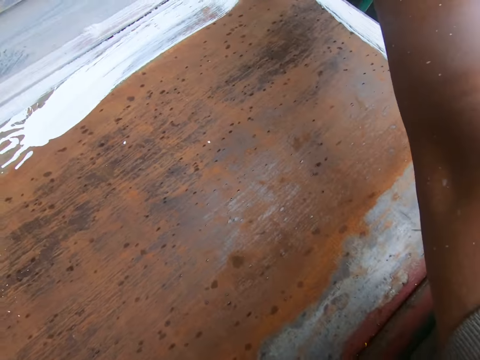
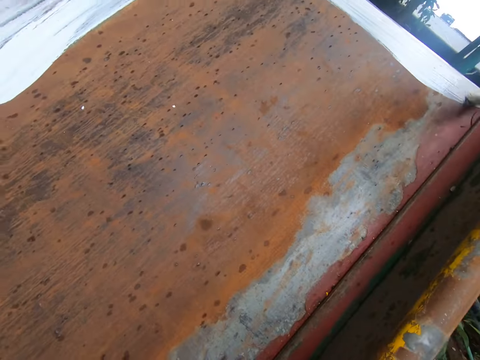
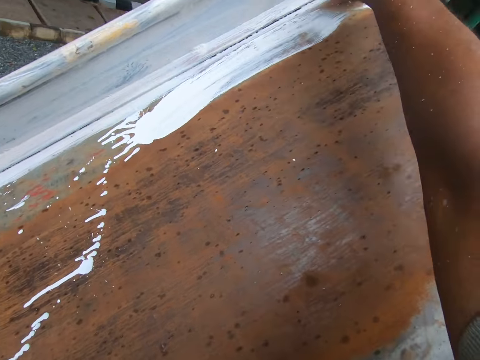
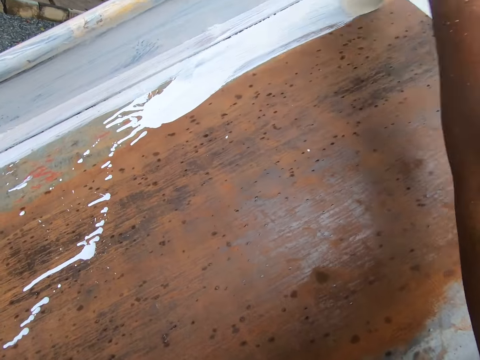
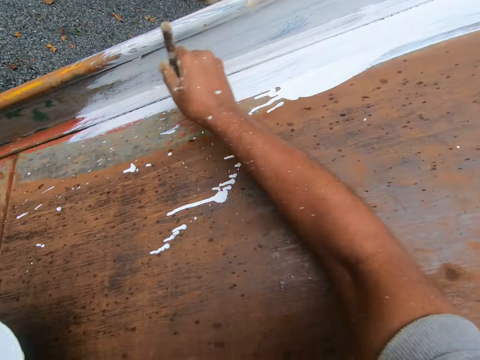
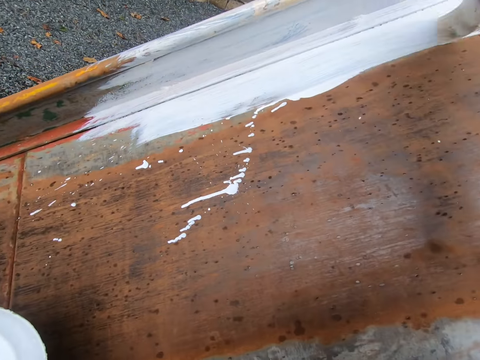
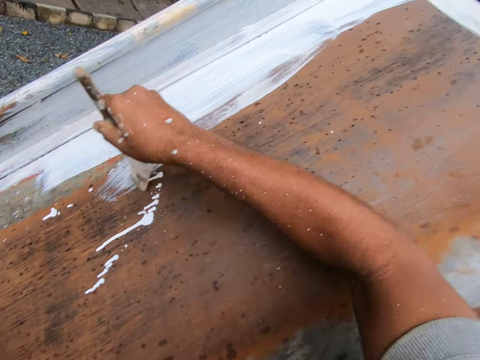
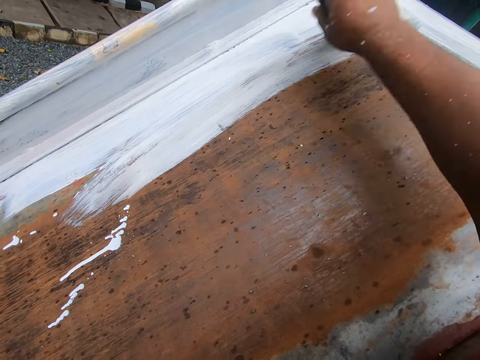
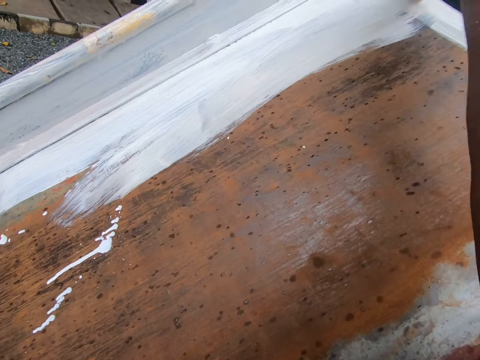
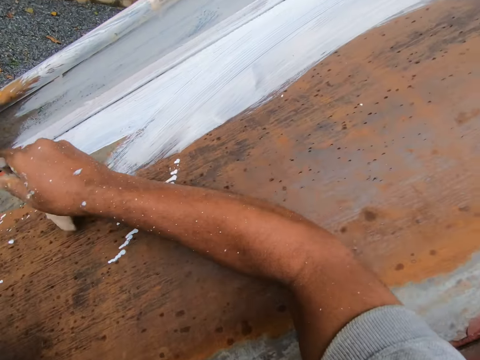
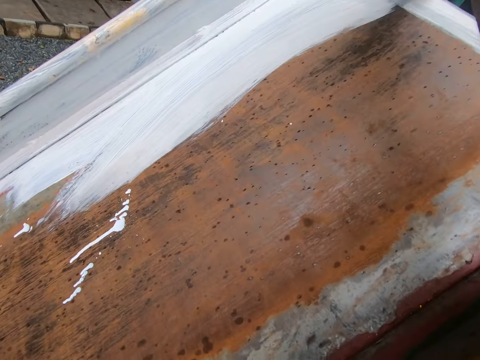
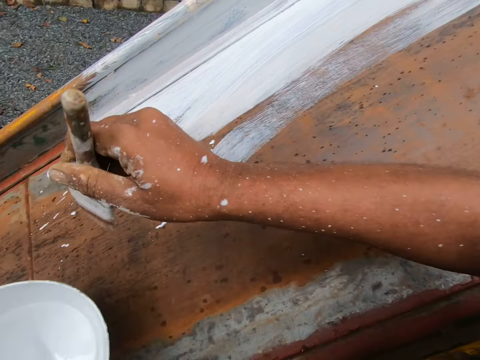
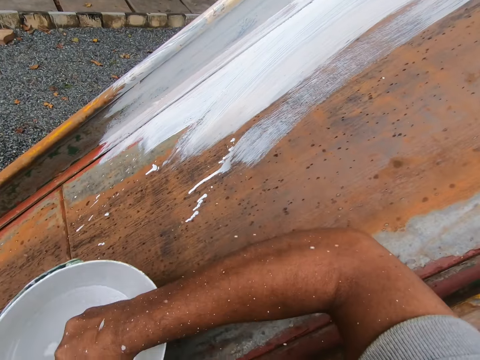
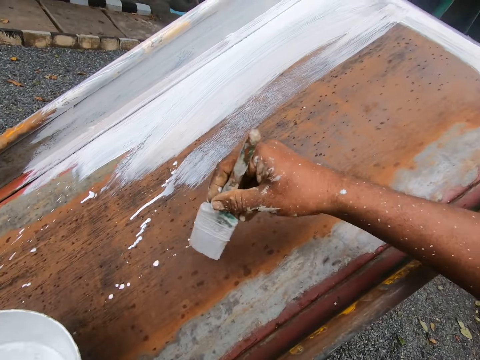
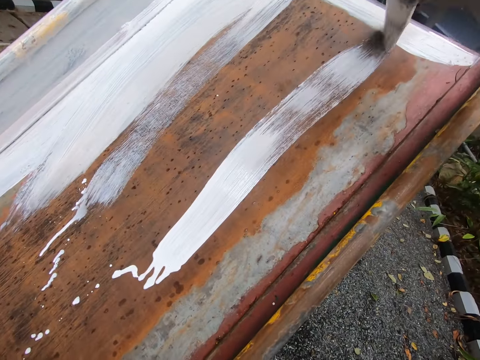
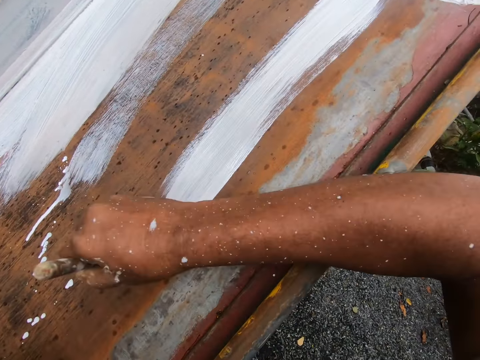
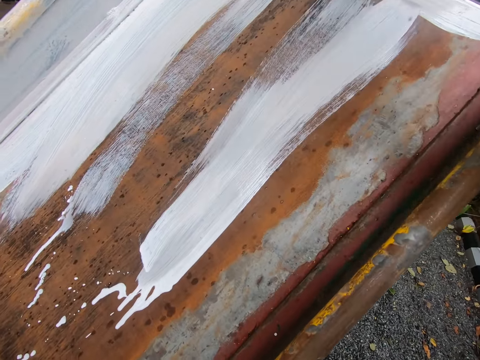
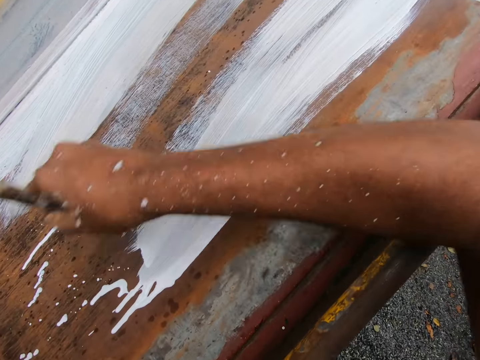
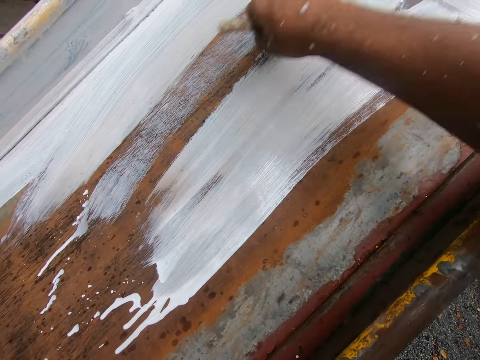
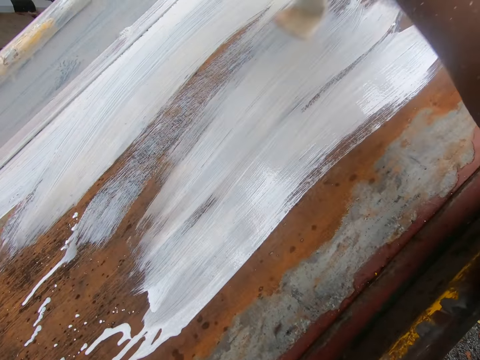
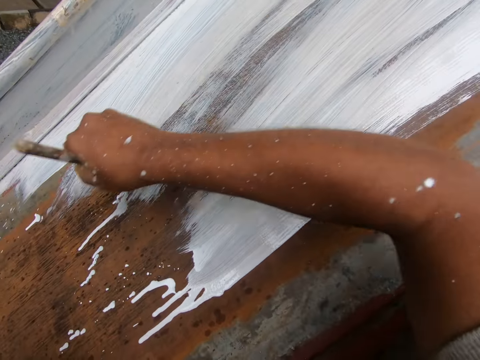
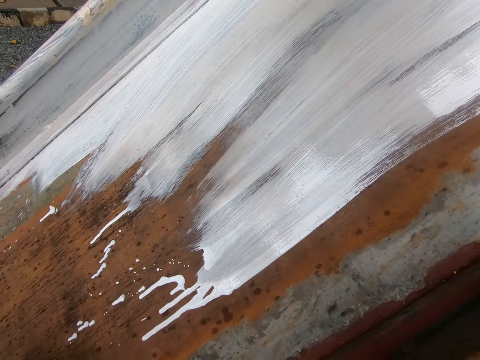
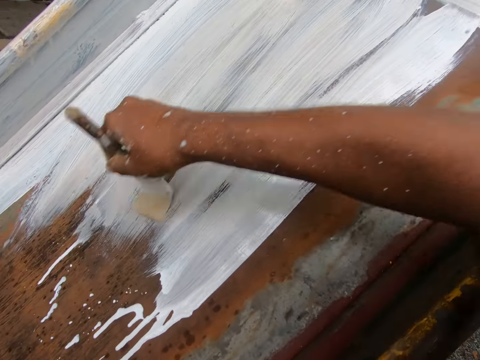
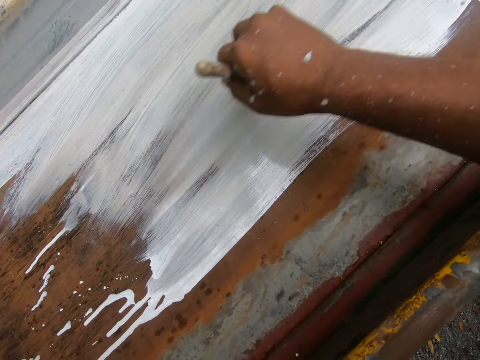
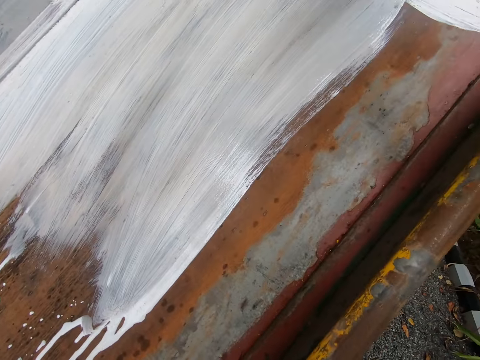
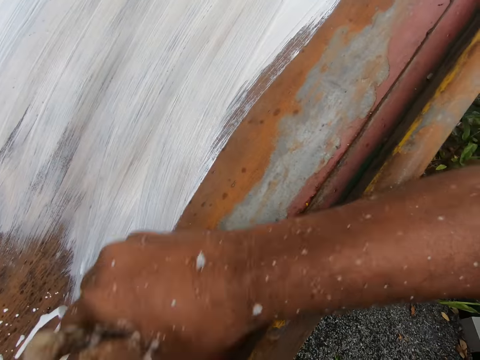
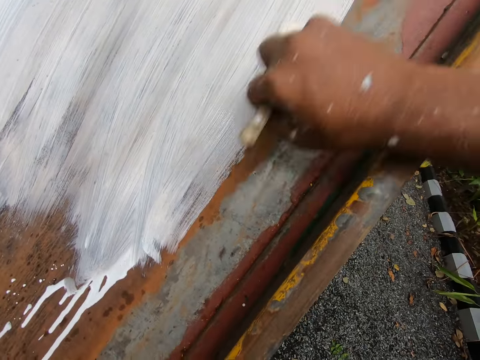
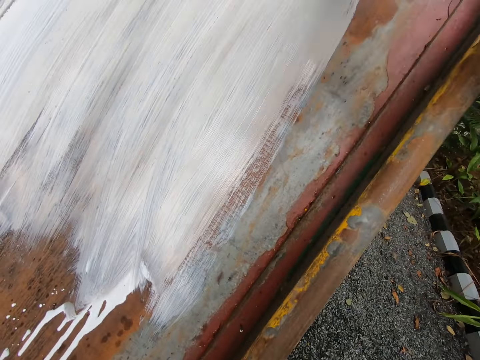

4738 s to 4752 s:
The camera wearer dips the paint brush in his right hand into the paint bucket. He removes the paint brush from the bucket. He paints the sliding surface of the playground slide with the paint brush in his right hand.

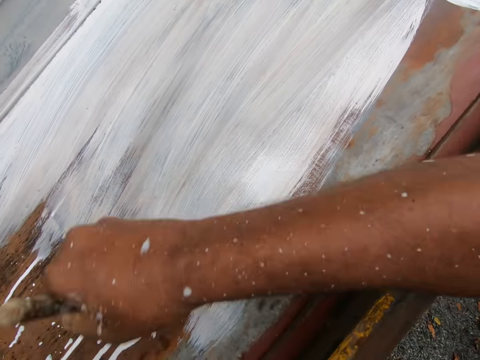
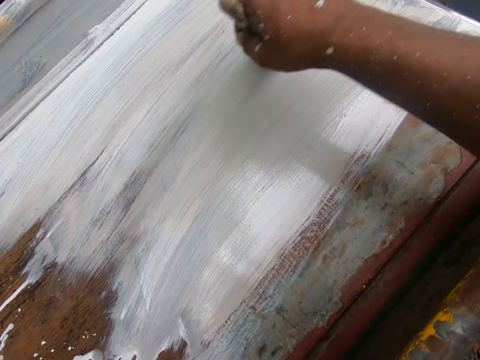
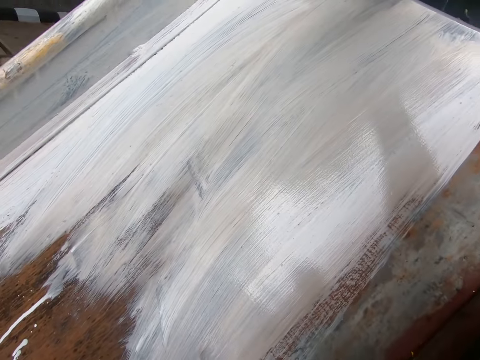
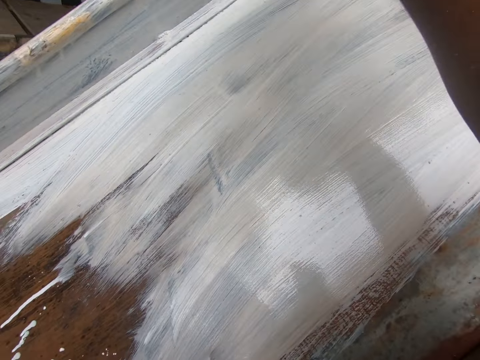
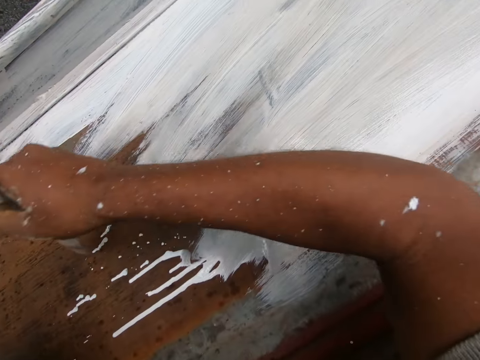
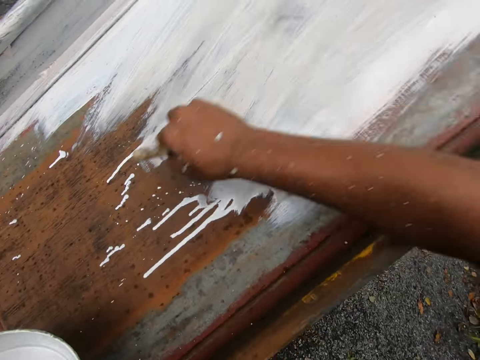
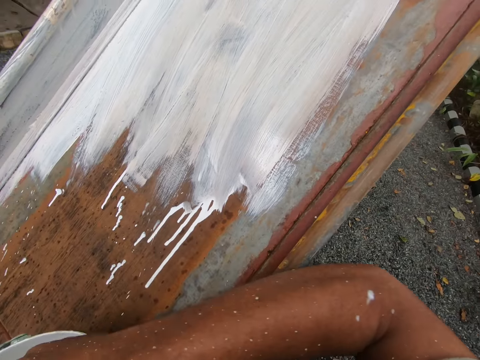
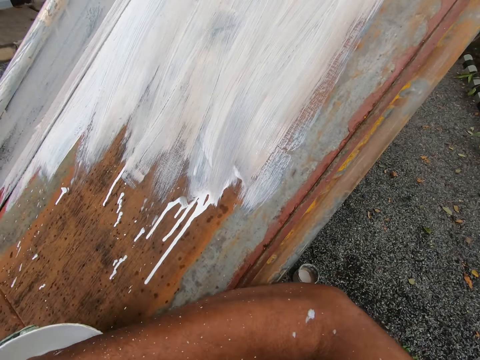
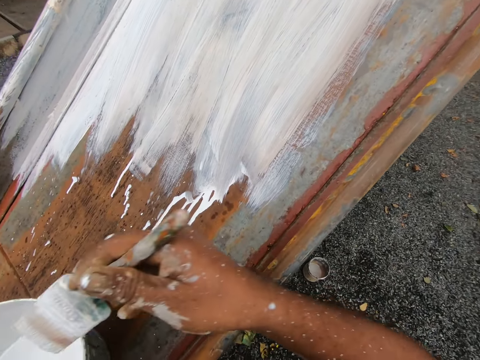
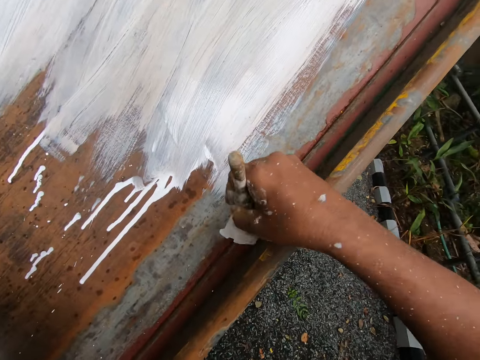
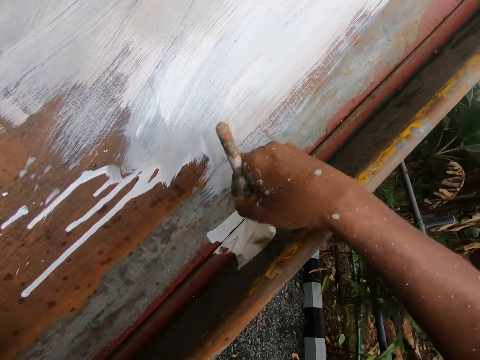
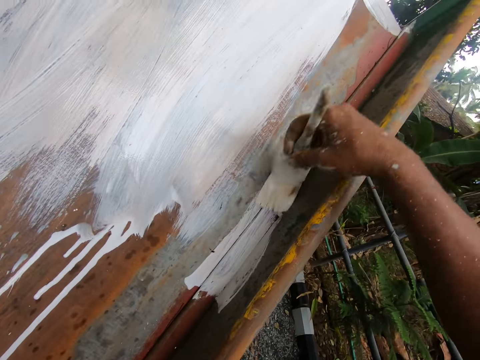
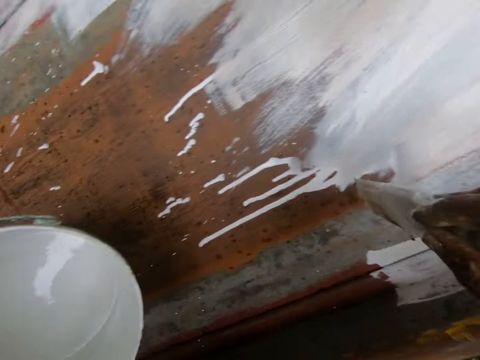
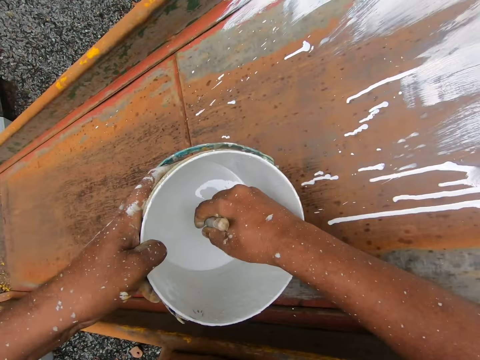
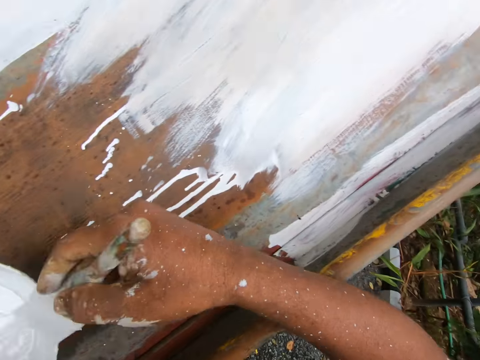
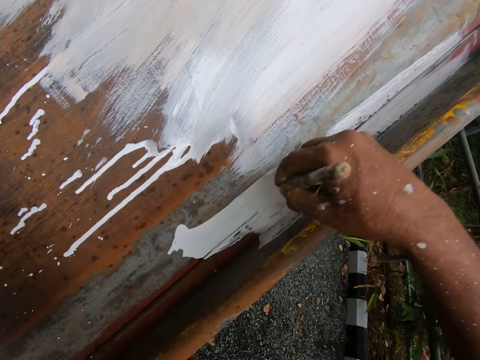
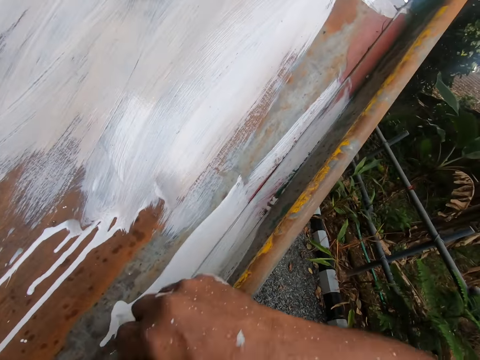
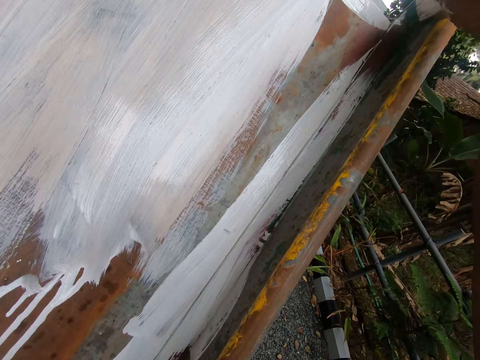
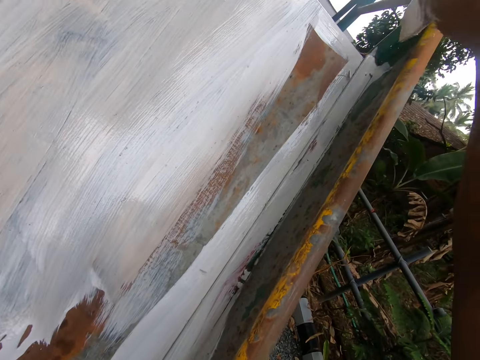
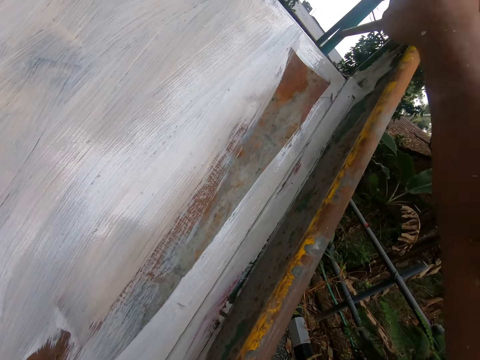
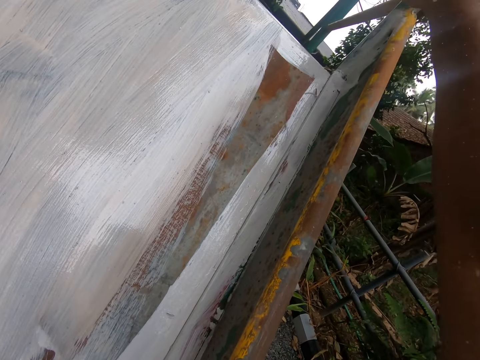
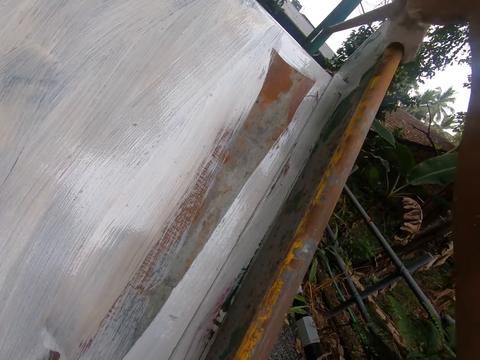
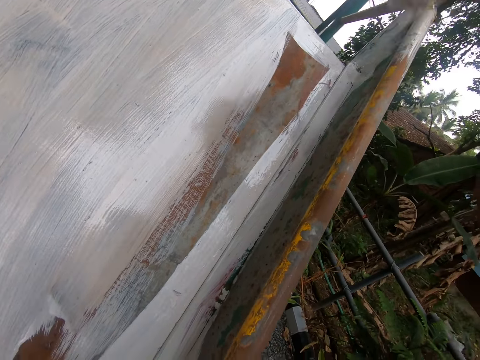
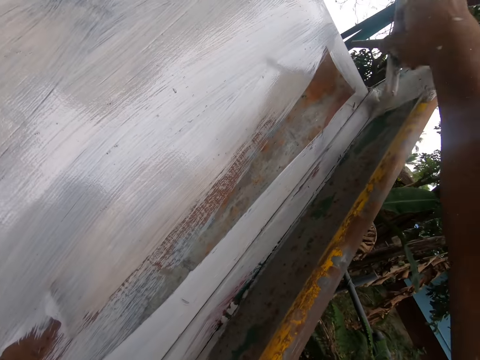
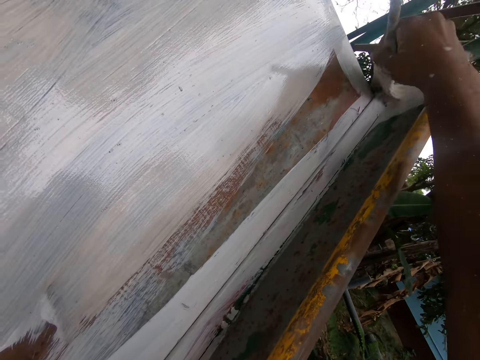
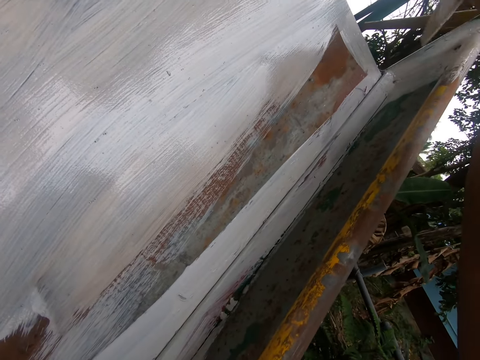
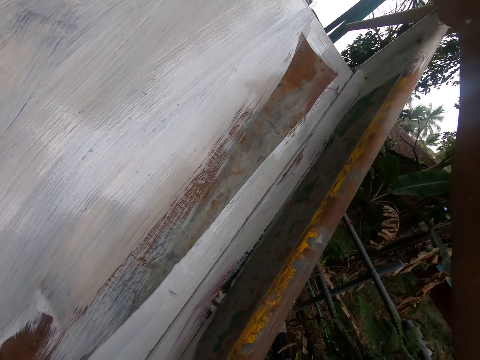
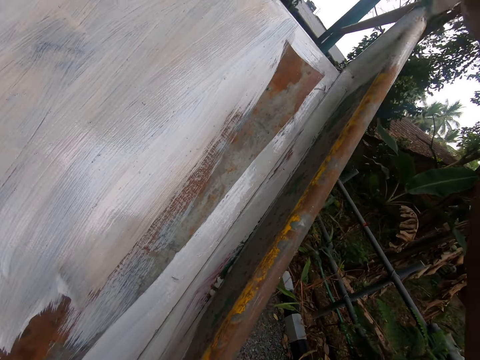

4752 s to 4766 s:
The camera wearer dips the paint brush in his right hand into the paint bucket. He removes the paint brush from the bucket. He paints the rail of the playground slide with the paint brush in his right hand. He dips the paint brush in his right hand into the paint bucket. He removes the paint brush from the bucket. He paints the playground slide with the paint brush in his right hand.
